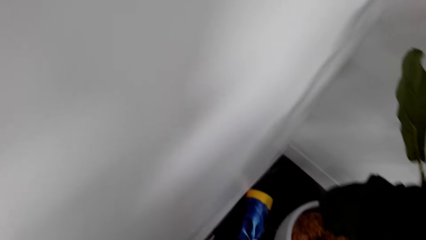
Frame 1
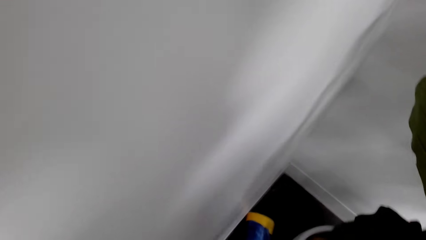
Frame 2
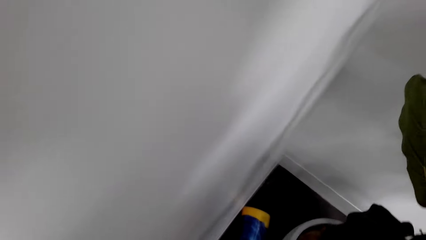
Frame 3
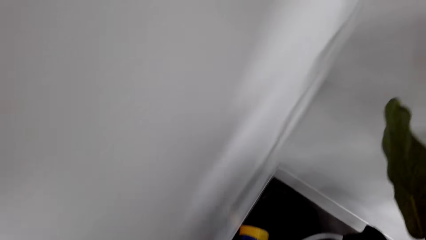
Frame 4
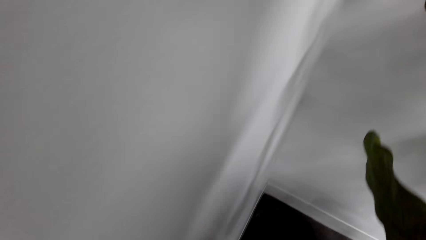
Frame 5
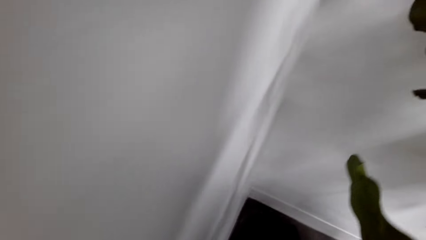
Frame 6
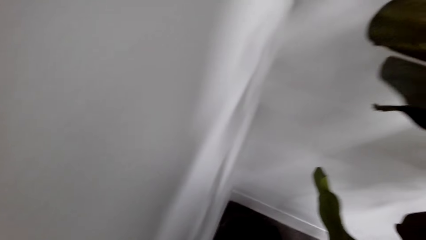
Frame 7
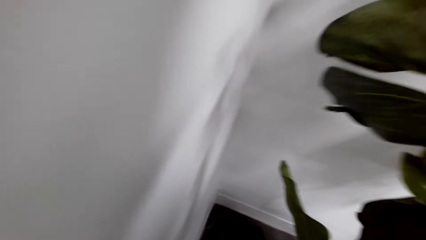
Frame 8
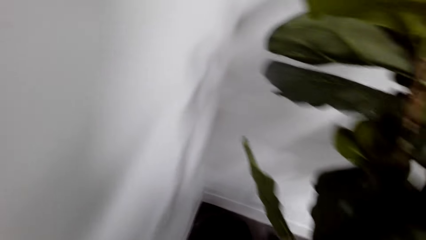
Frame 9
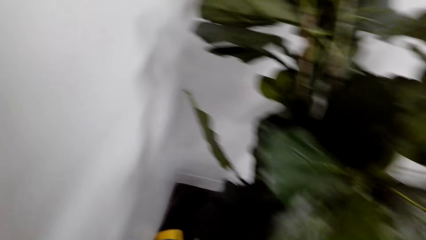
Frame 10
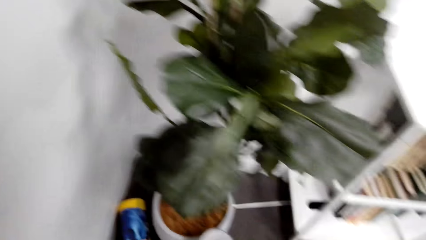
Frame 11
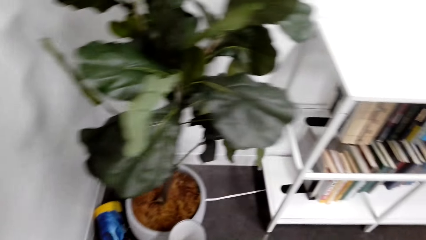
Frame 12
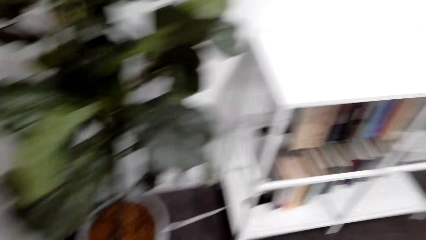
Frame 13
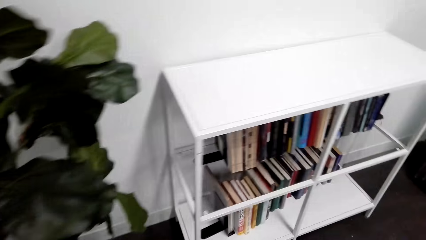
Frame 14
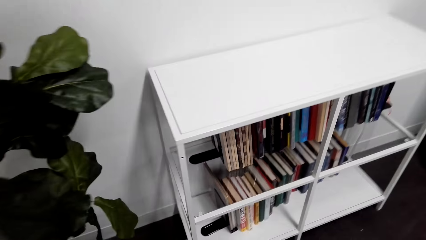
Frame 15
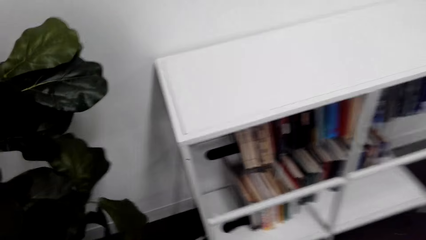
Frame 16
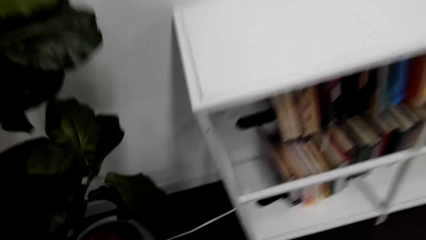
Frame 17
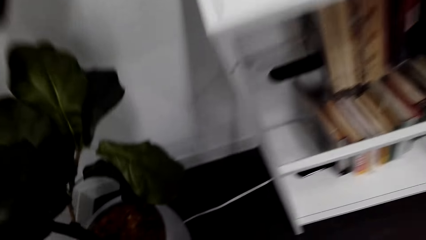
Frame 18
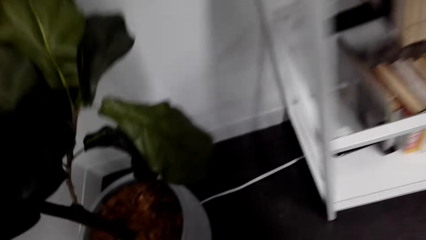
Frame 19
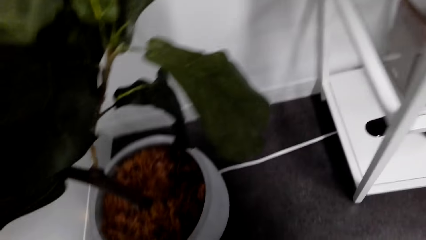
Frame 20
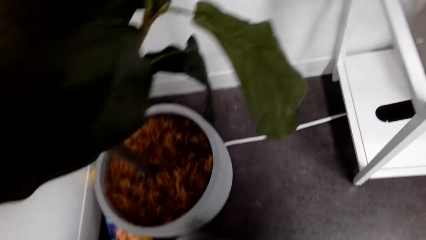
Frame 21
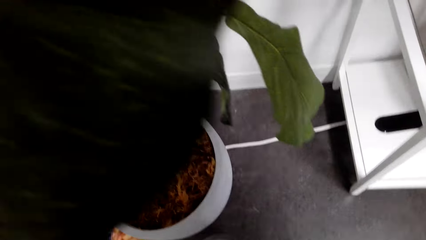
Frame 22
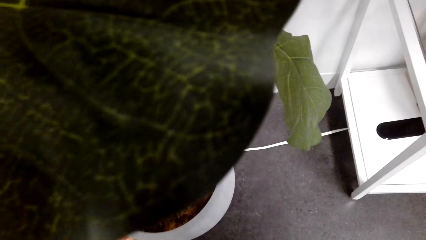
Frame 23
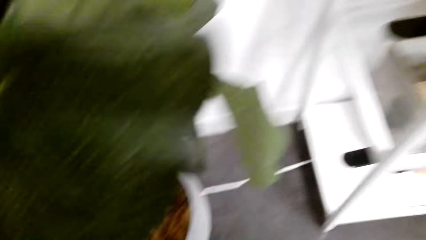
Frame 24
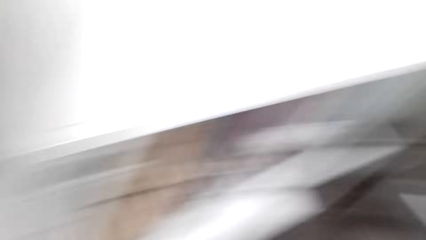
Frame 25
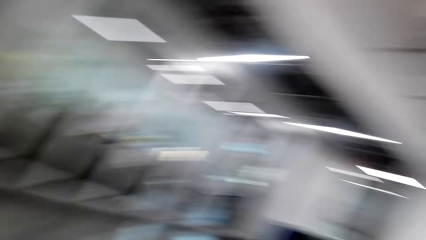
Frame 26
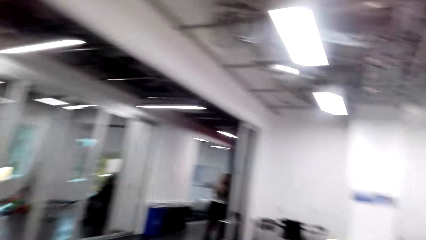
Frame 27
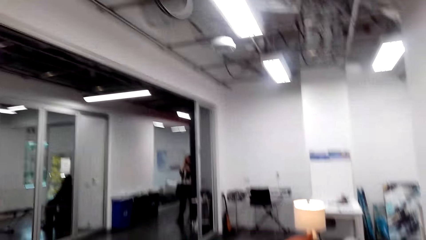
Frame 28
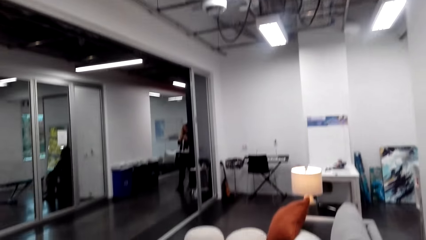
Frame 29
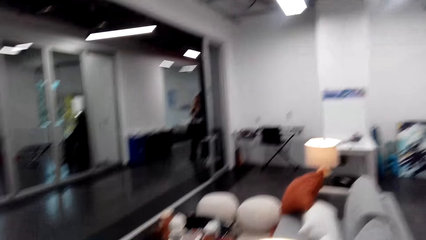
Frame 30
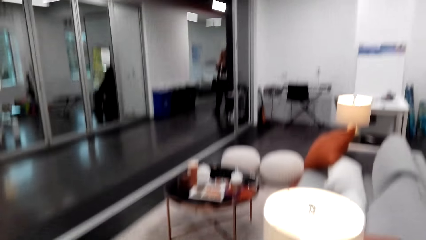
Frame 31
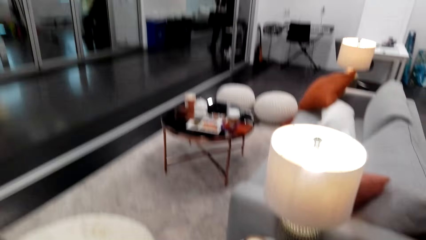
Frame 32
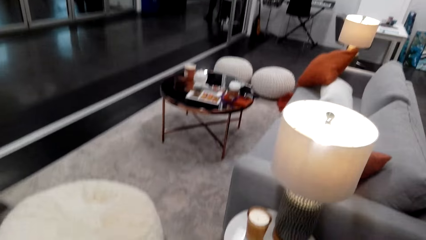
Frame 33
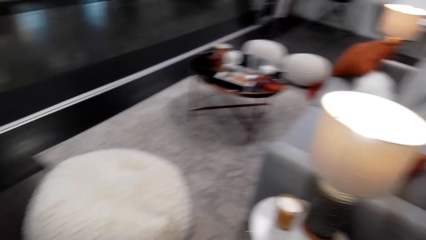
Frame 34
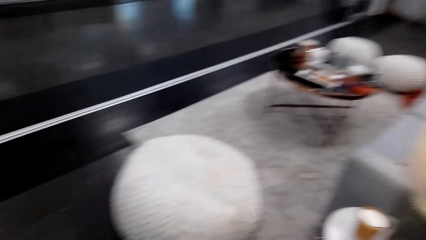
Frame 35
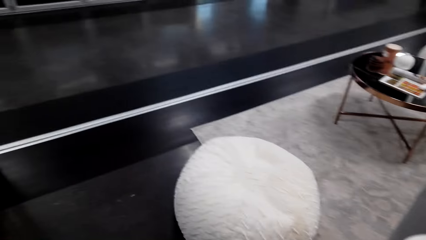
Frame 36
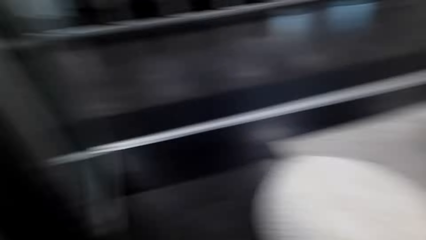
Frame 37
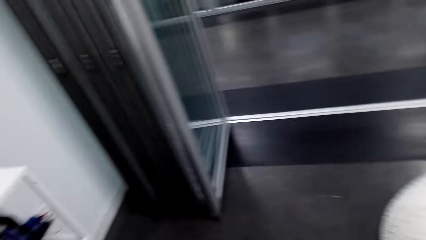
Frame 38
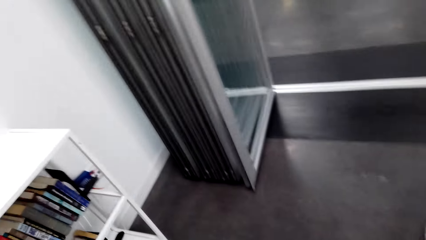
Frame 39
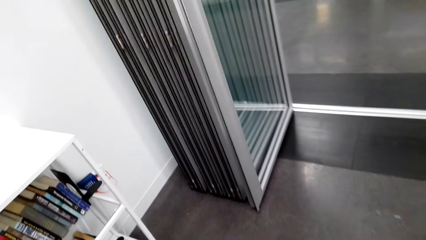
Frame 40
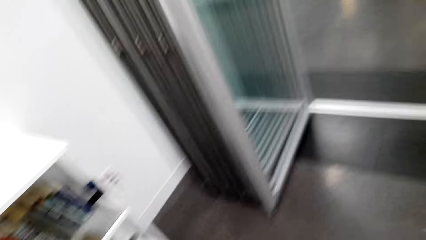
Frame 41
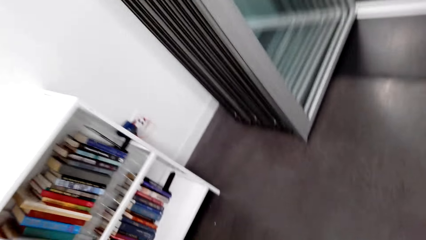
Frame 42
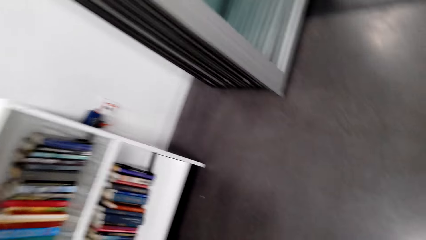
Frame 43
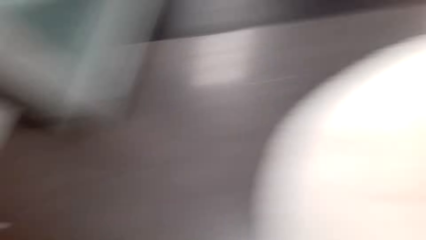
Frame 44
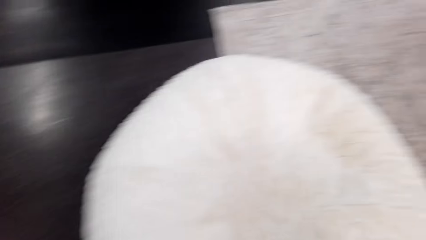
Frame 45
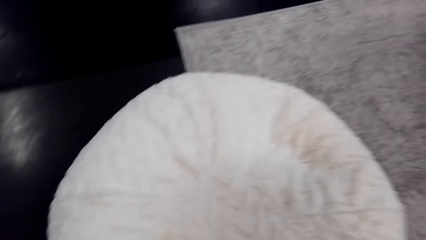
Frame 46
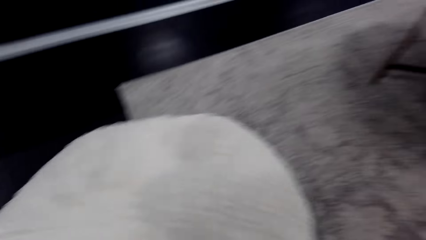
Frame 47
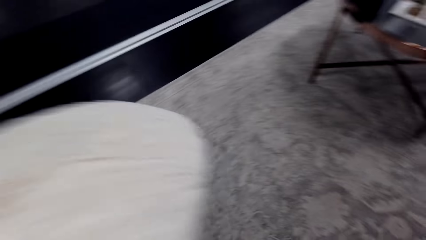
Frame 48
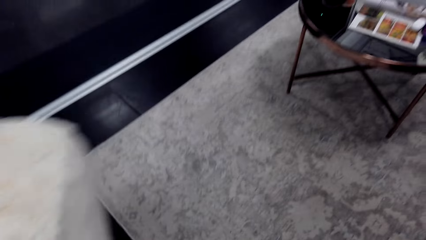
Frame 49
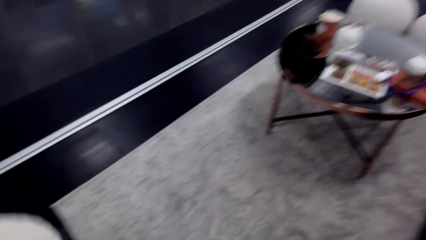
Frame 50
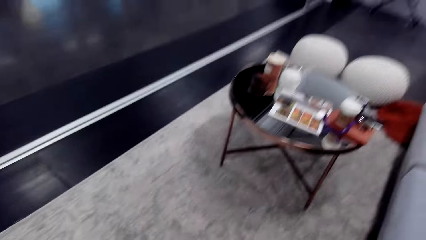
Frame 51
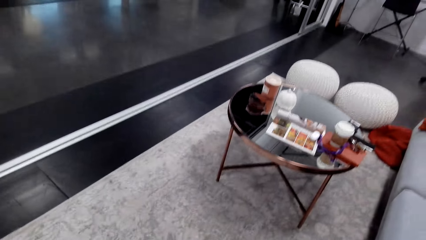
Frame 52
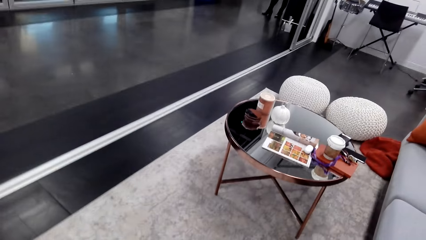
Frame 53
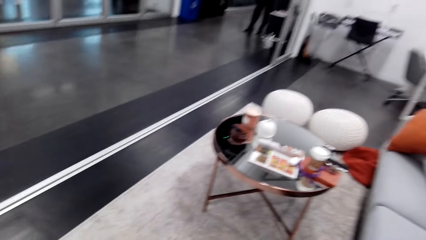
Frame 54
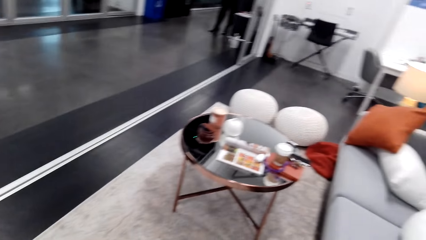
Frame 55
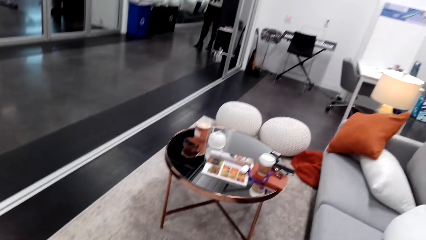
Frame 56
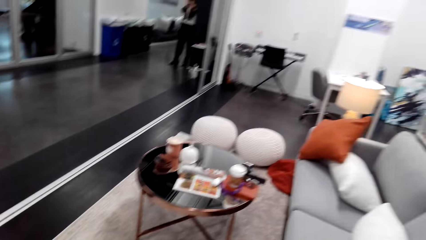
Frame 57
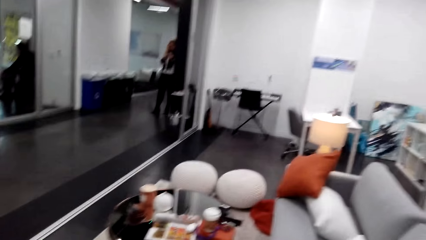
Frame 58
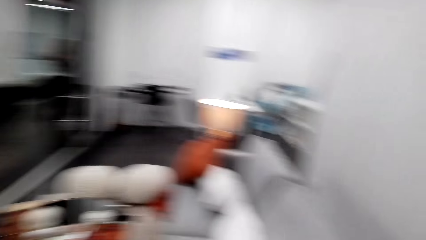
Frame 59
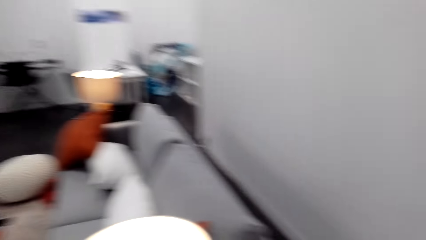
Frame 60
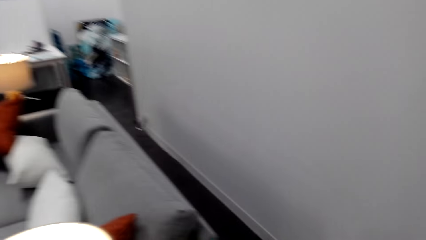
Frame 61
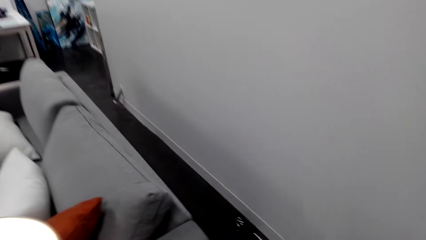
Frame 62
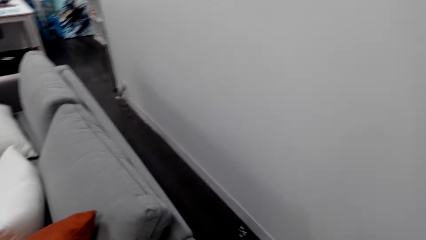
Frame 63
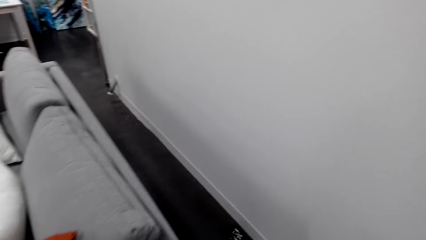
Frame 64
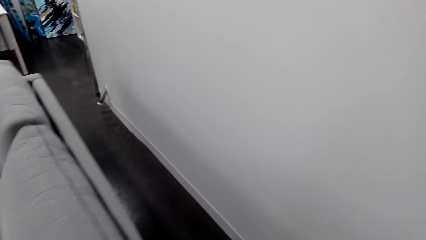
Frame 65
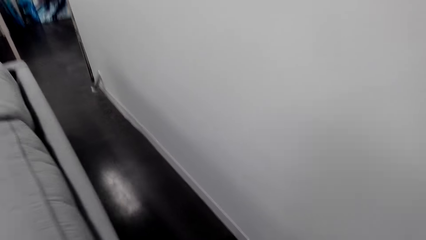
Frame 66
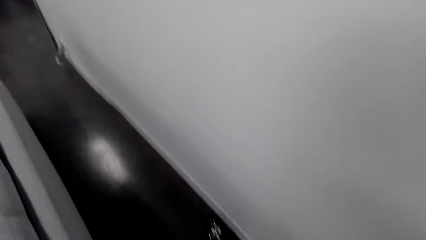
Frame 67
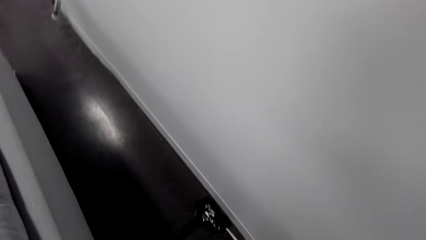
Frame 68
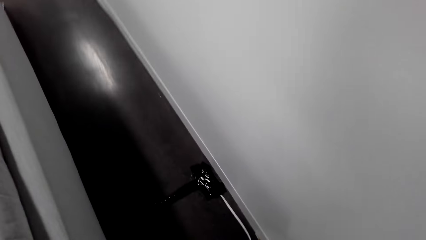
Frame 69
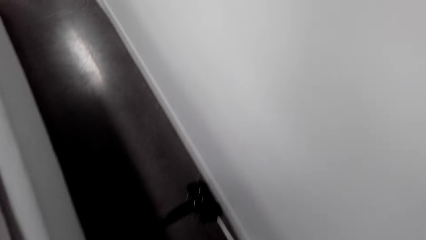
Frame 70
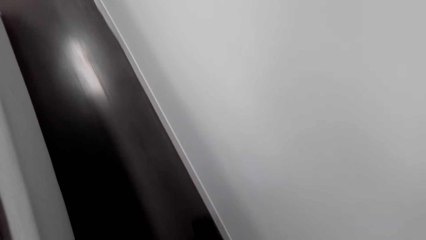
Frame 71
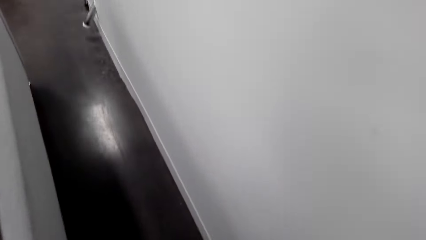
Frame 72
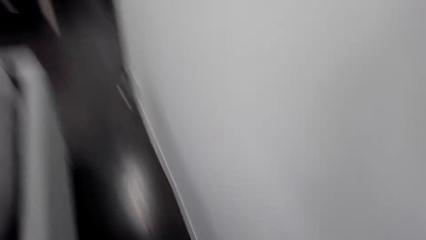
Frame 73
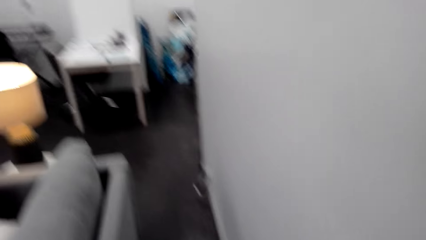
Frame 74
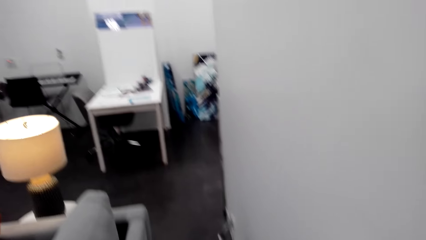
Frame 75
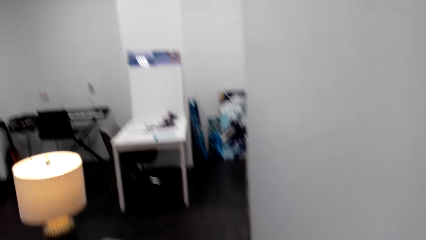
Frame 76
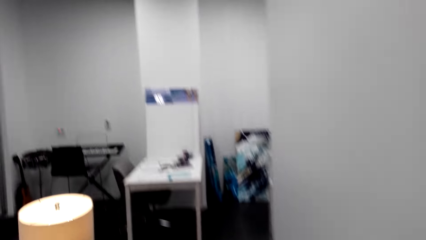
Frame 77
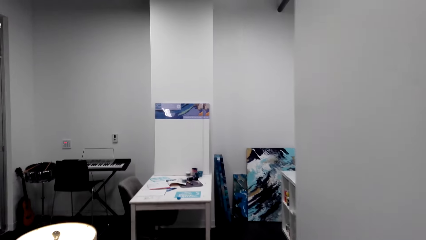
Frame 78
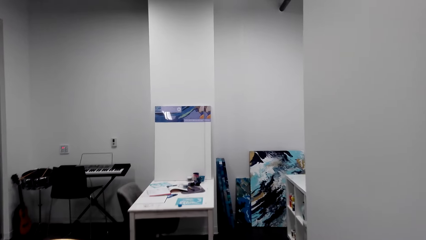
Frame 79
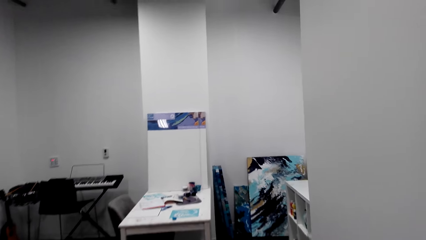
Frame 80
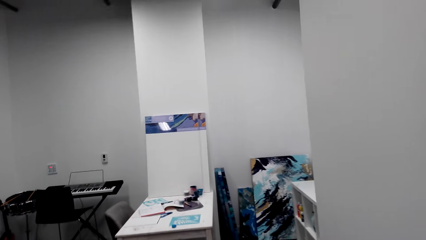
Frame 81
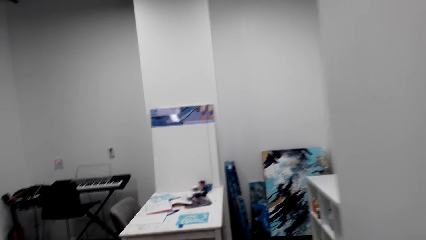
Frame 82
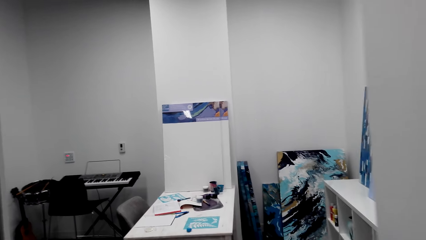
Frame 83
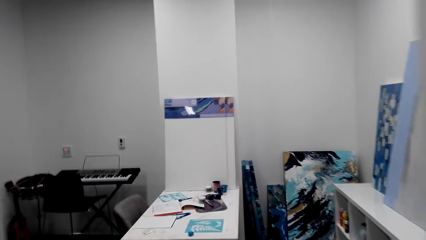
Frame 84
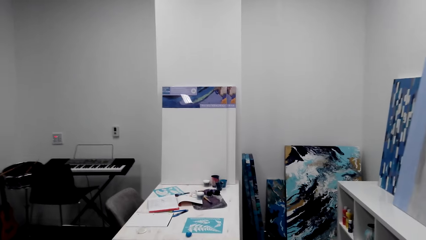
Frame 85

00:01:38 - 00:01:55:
The camera wearer looks around the house. They stand near a flower. They look around. They walk towards a foot rest. They lift a pillow. They lift the foot rest. They look around the house. They walk towards a coffee table. They walk behind a seat.
